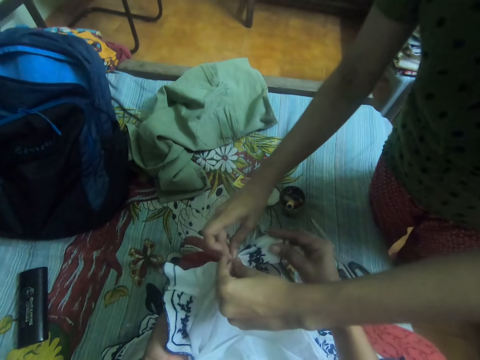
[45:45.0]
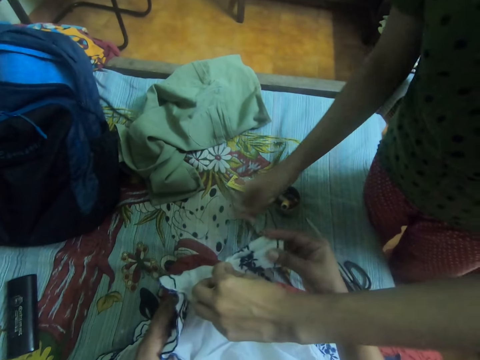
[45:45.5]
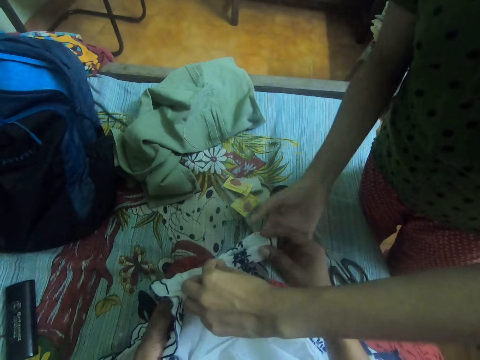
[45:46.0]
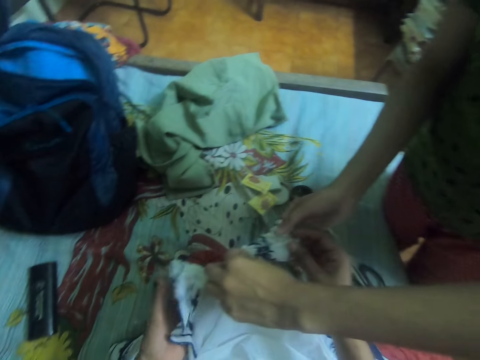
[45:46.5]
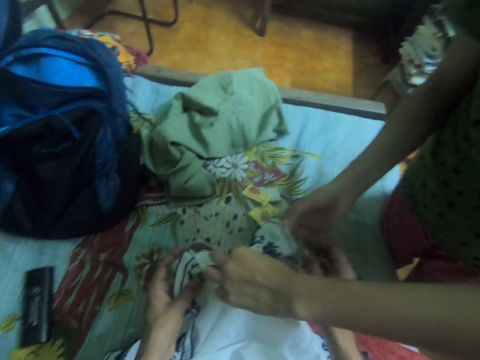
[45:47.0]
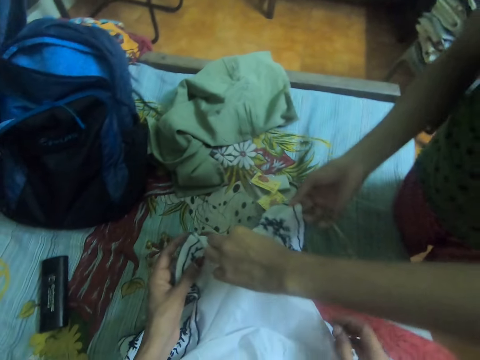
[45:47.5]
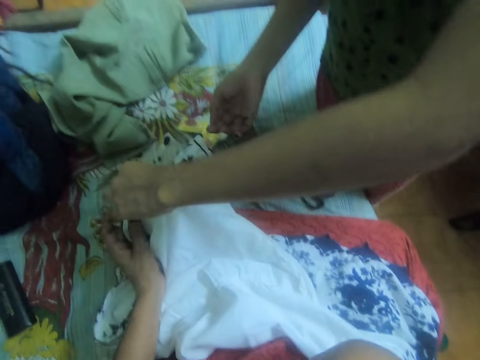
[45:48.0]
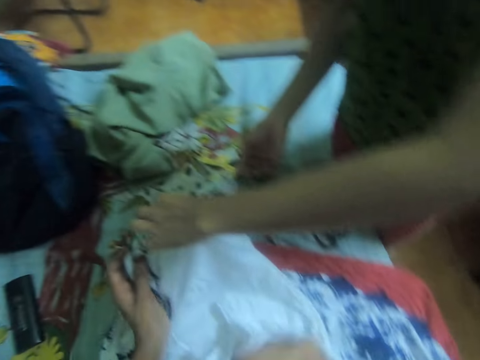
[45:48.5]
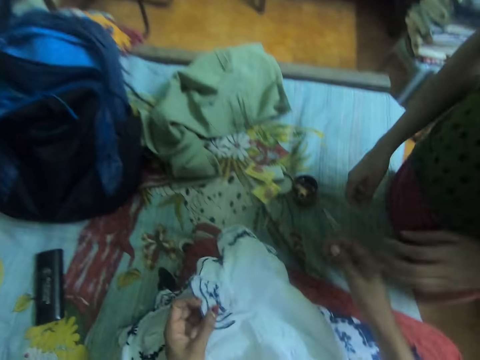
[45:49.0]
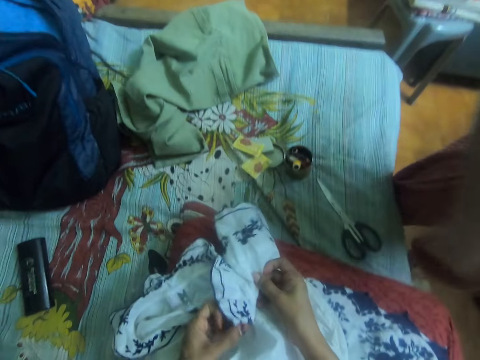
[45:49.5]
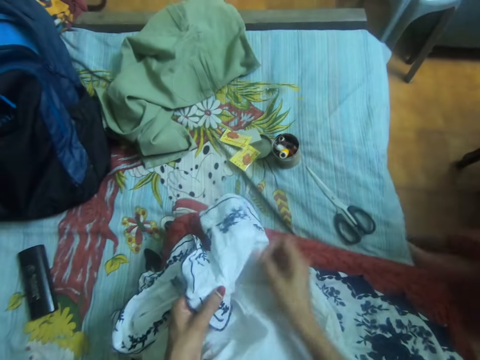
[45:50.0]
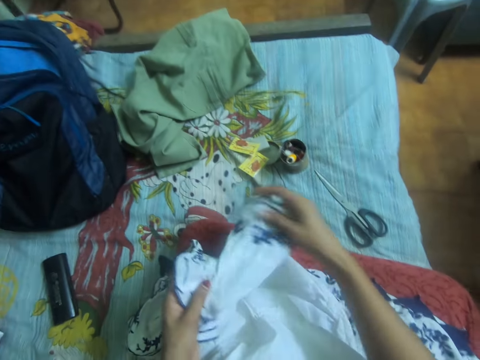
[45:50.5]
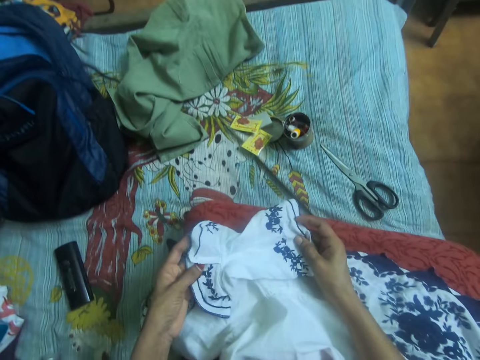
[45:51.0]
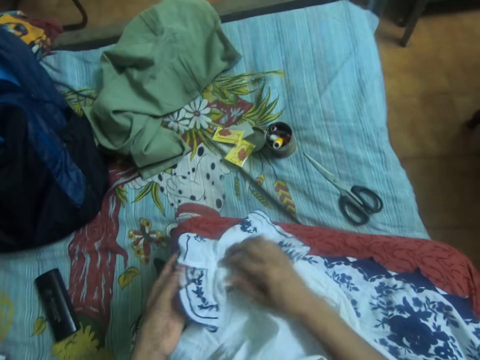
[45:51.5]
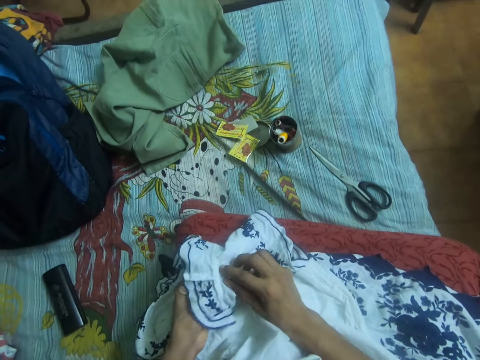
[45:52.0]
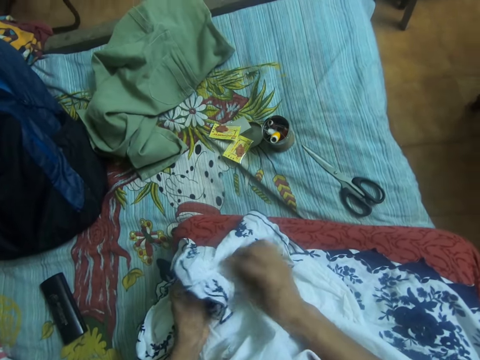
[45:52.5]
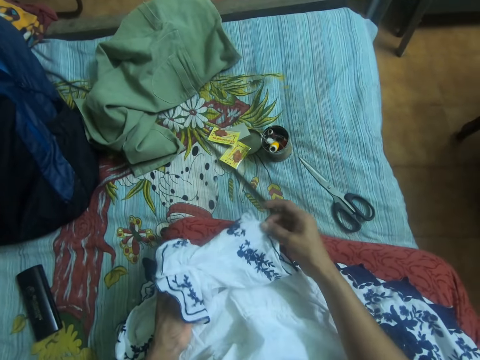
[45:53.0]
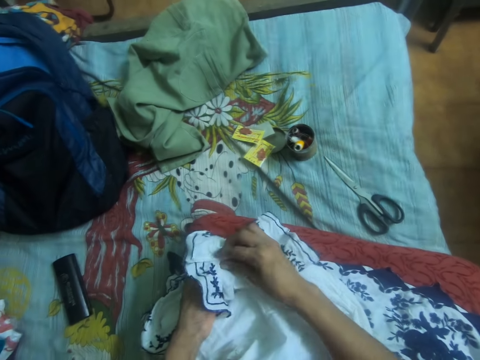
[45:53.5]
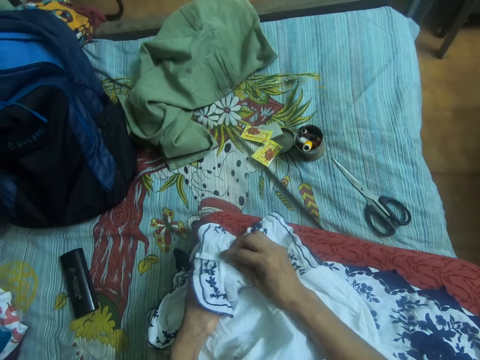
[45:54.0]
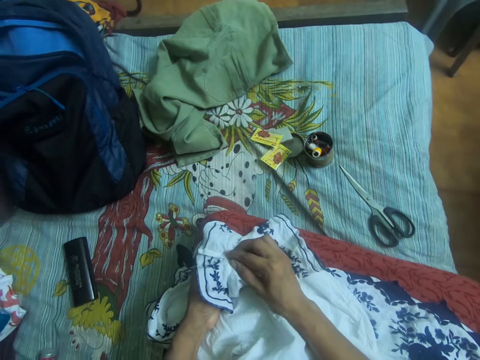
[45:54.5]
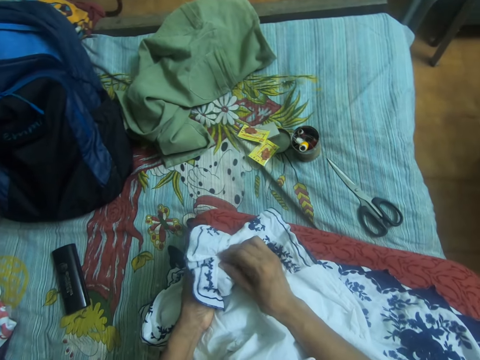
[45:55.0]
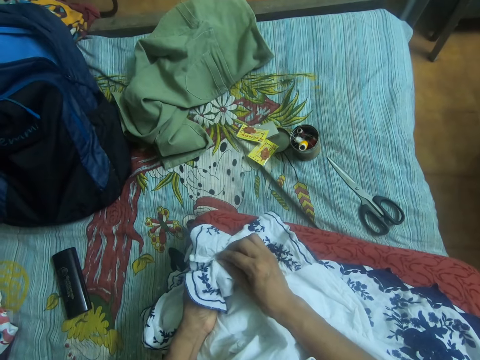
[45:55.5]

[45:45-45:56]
The lady walks out of the room. The camera wearer adjusts the cloth on her lap with her hands.

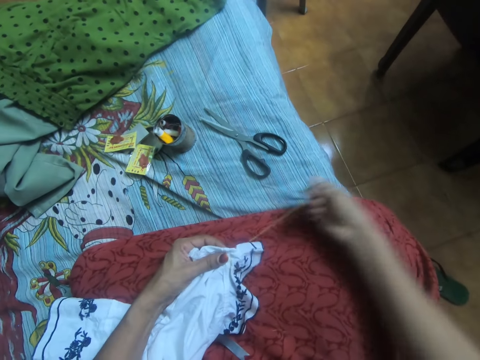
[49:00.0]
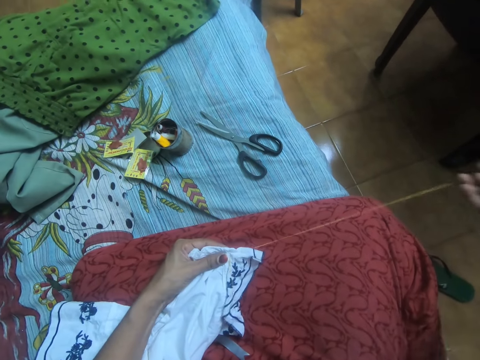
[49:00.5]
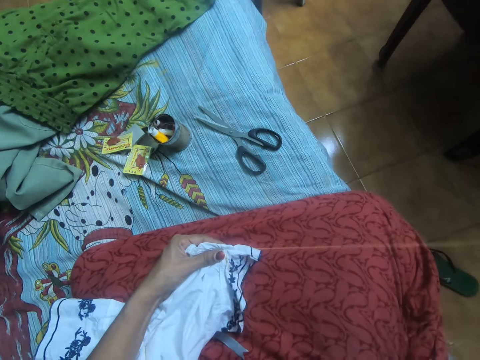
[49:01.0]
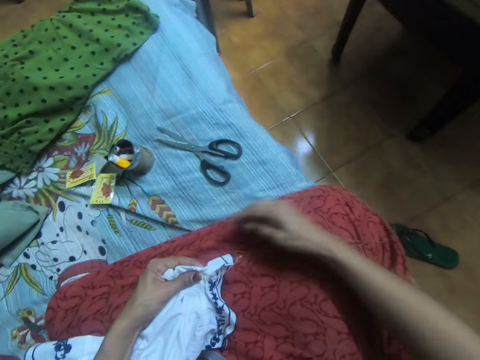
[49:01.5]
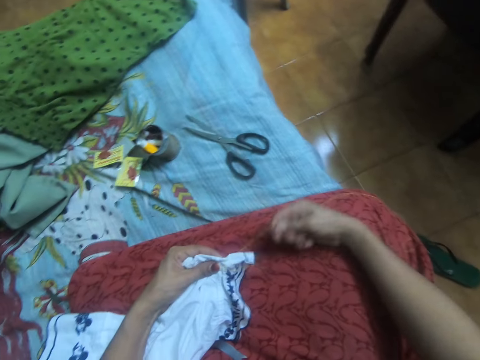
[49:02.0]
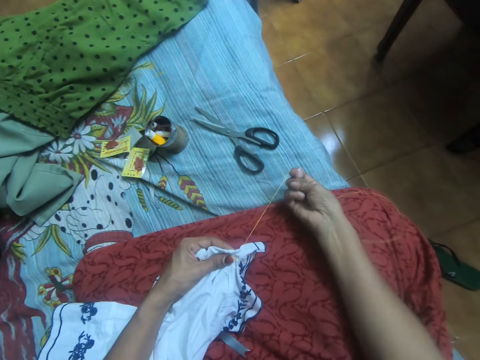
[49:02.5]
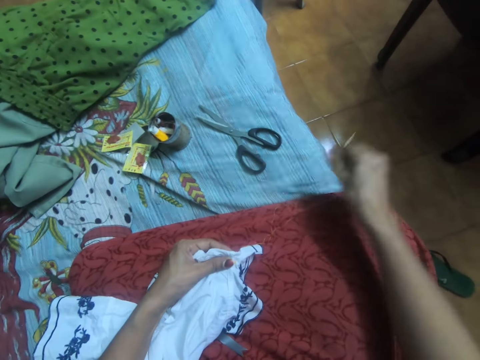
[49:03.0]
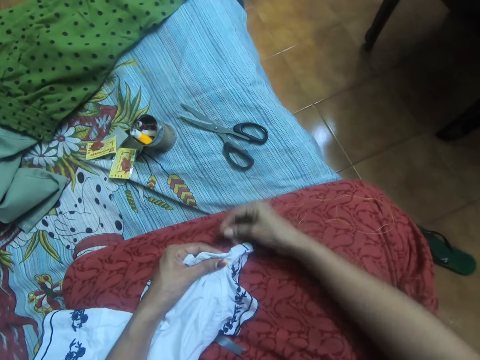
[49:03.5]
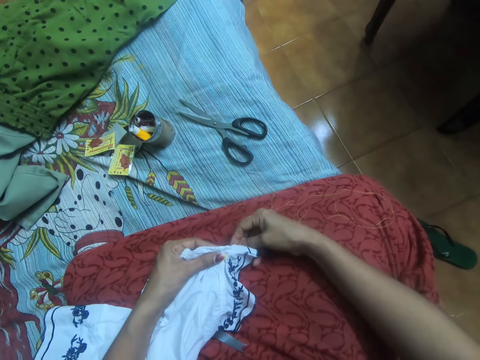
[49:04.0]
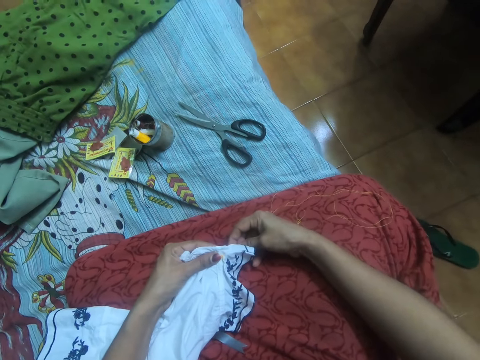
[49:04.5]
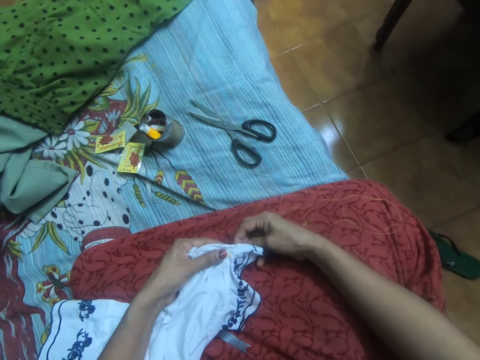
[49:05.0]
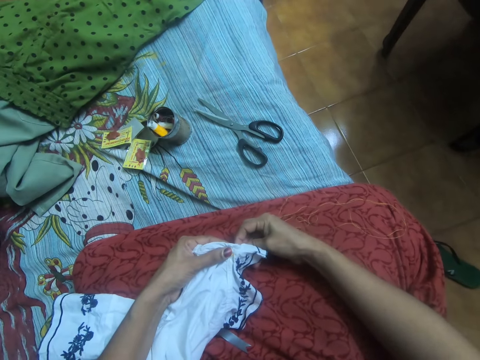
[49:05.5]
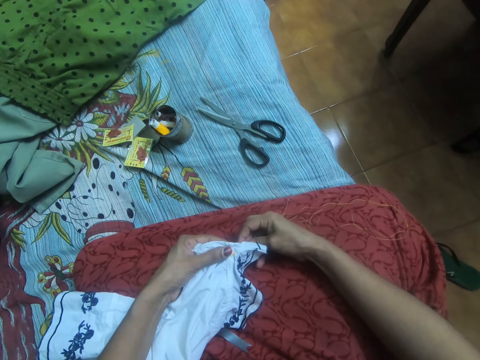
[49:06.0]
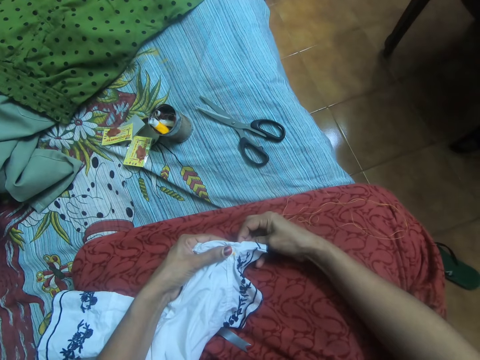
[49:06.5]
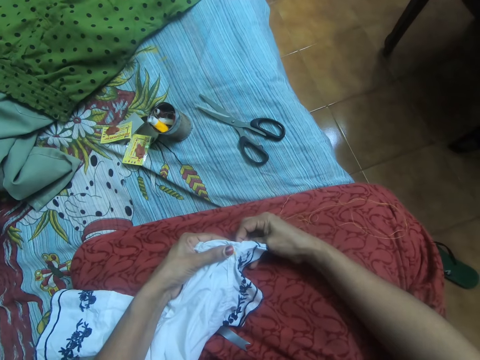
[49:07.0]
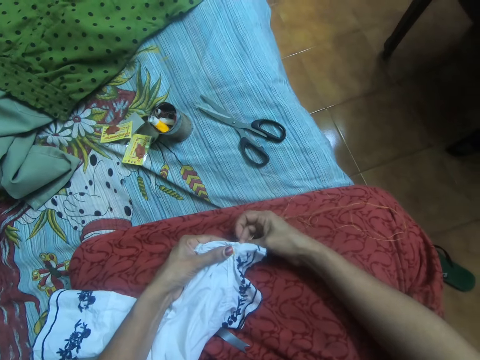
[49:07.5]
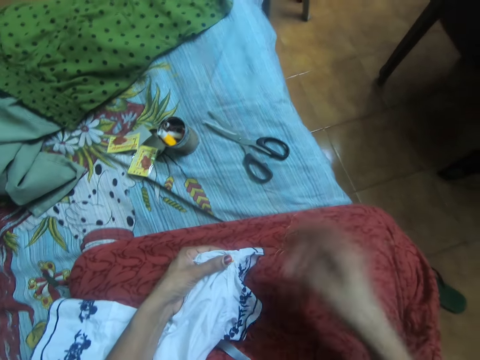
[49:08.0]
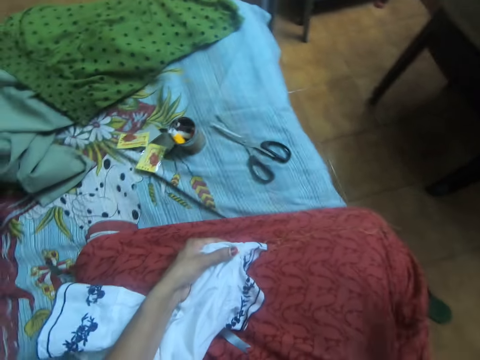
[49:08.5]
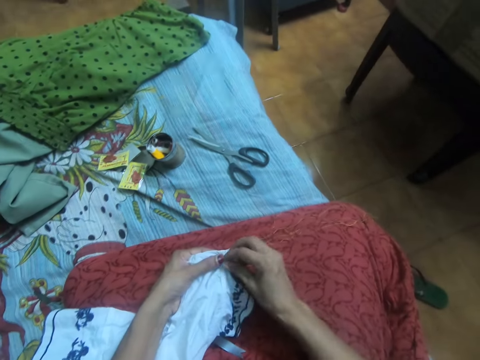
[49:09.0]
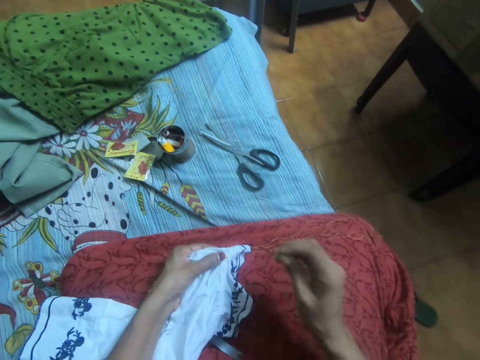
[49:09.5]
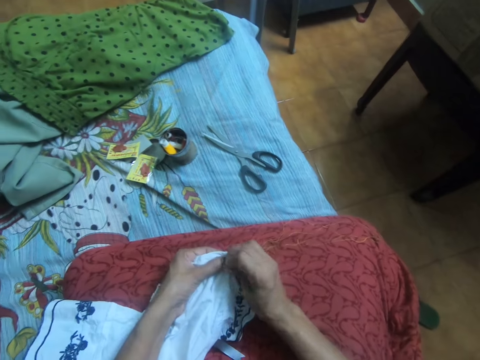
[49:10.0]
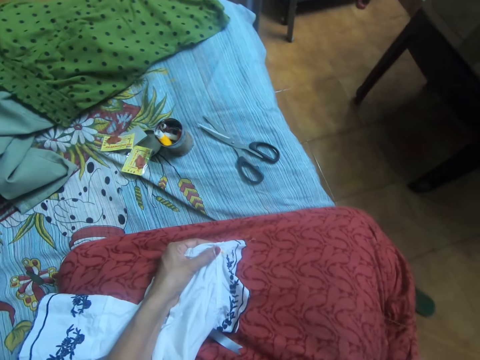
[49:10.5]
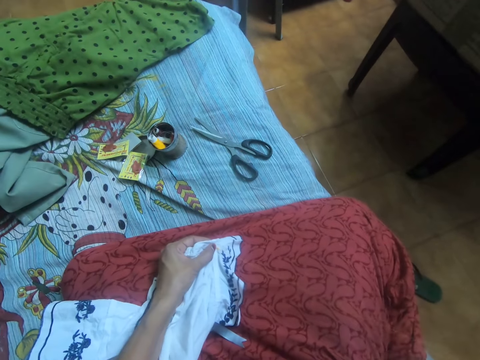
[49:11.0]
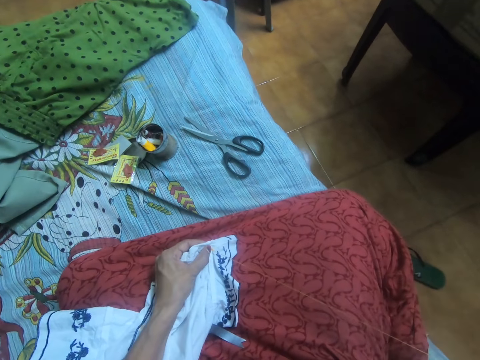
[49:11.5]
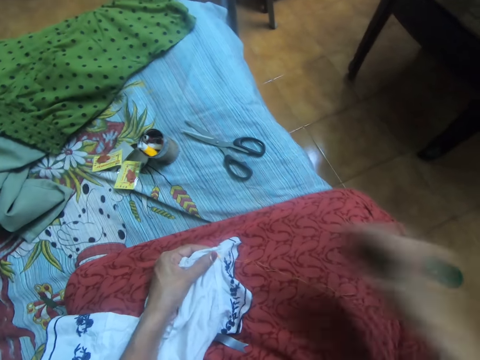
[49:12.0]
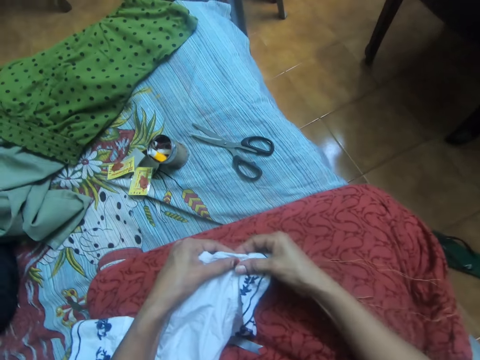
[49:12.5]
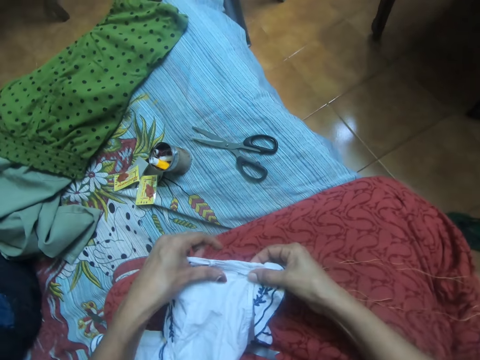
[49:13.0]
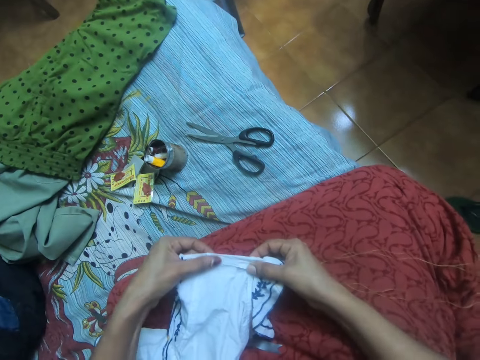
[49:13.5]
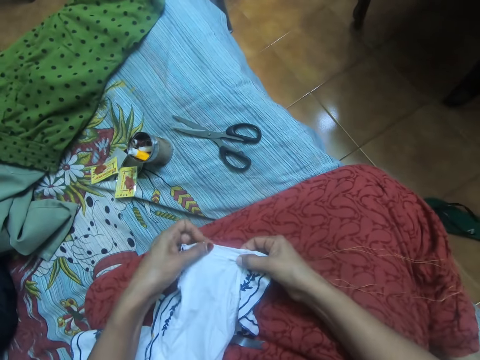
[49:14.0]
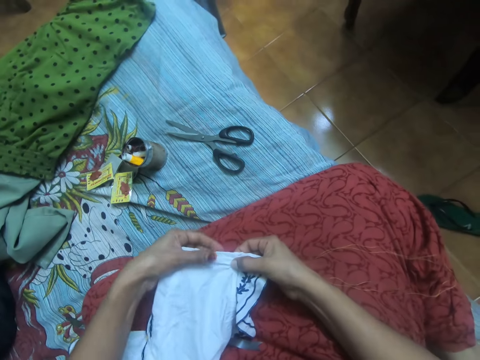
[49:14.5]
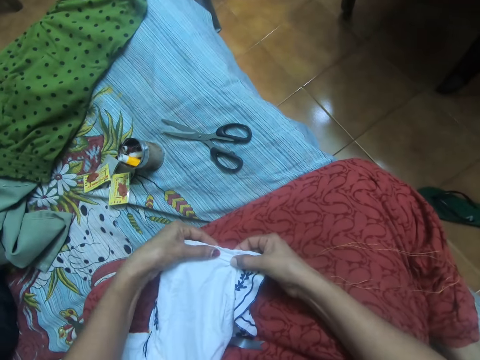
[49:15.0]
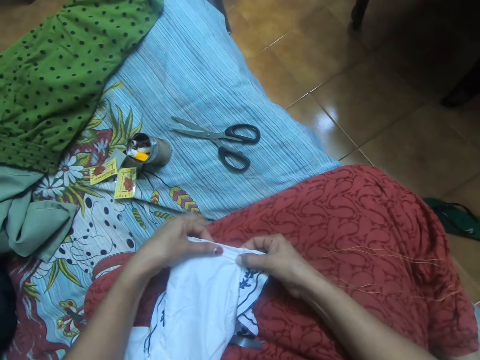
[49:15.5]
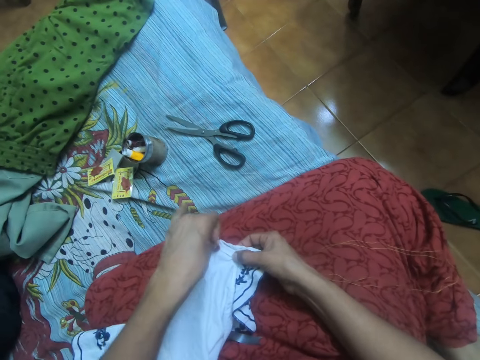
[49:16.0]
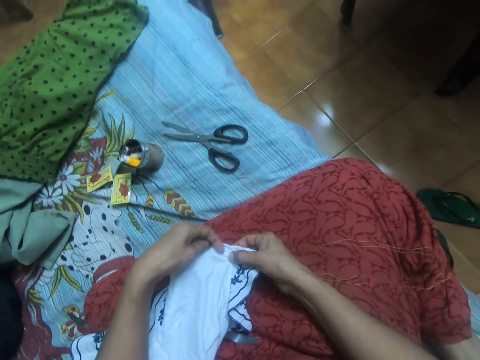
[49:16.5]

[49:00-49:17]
The camera wearer tightens the thread. She inserts the needle in her right hand into the cloth. She pulls out the needle from the cloth with her right hand. She adjusts the cloth on her lap.
